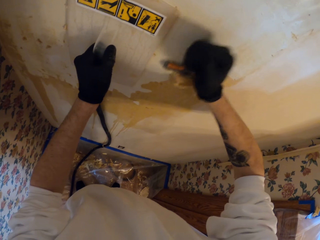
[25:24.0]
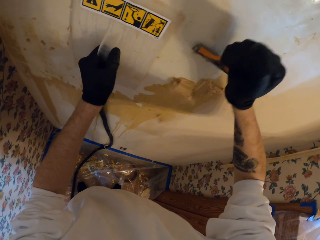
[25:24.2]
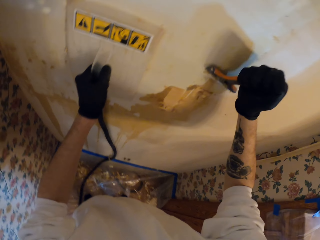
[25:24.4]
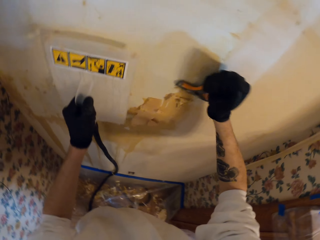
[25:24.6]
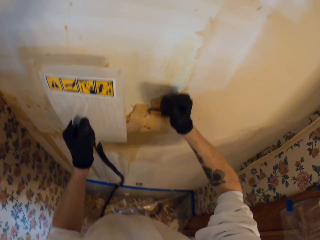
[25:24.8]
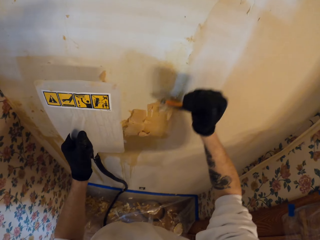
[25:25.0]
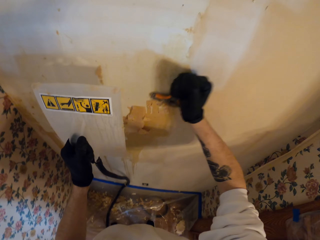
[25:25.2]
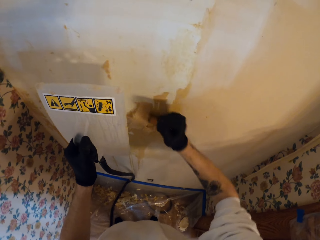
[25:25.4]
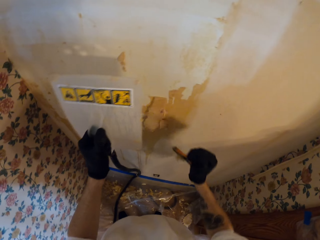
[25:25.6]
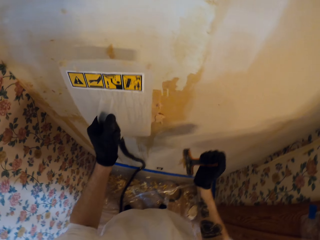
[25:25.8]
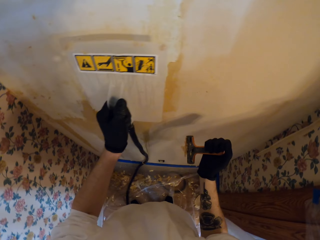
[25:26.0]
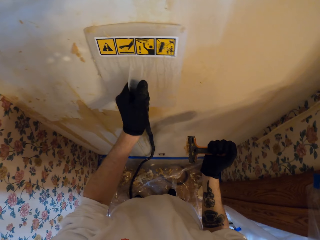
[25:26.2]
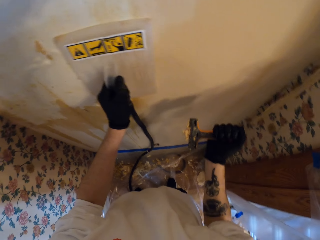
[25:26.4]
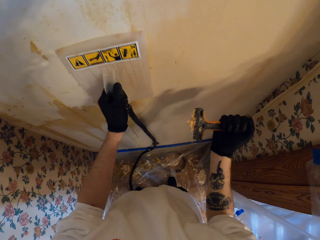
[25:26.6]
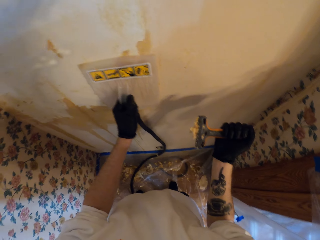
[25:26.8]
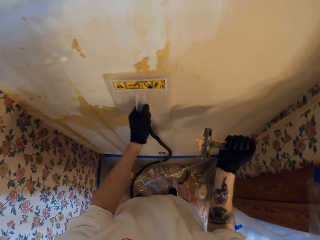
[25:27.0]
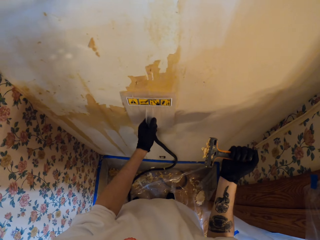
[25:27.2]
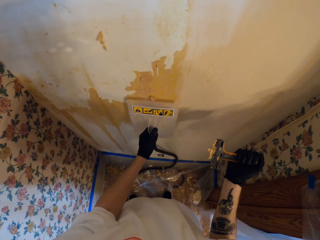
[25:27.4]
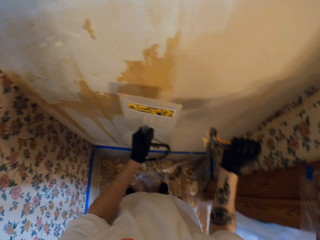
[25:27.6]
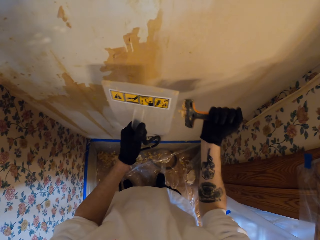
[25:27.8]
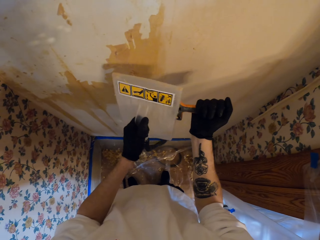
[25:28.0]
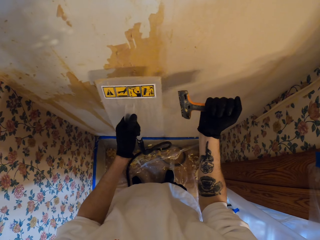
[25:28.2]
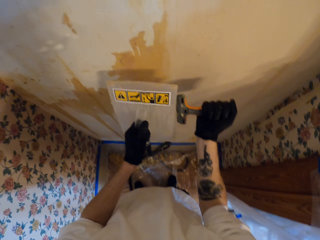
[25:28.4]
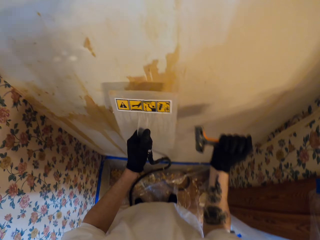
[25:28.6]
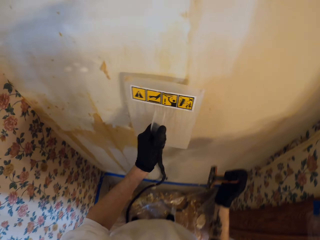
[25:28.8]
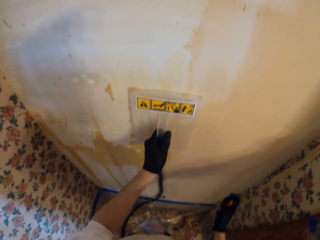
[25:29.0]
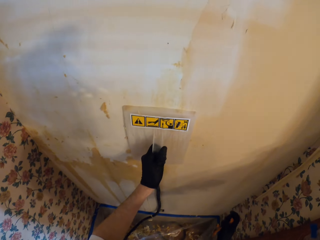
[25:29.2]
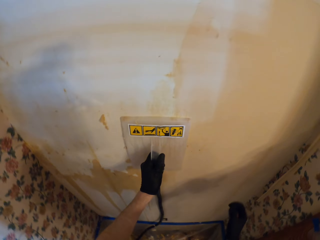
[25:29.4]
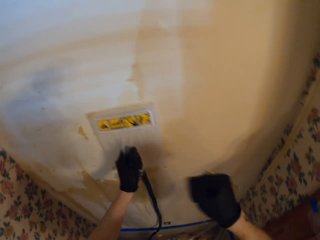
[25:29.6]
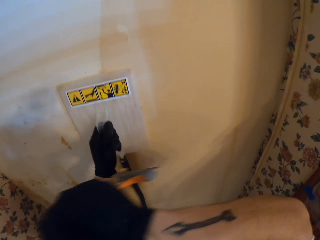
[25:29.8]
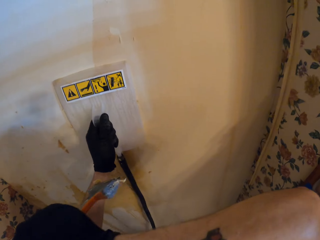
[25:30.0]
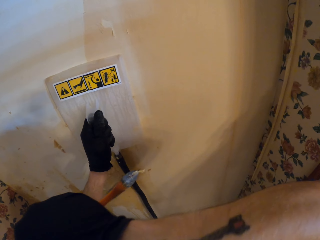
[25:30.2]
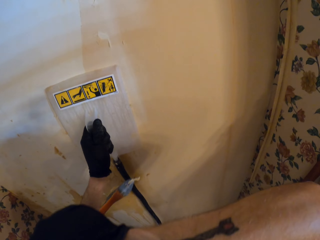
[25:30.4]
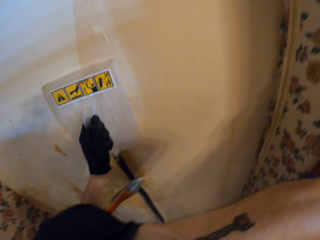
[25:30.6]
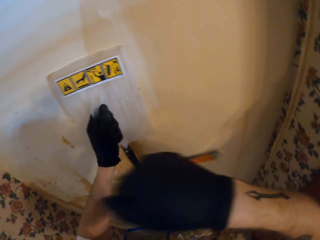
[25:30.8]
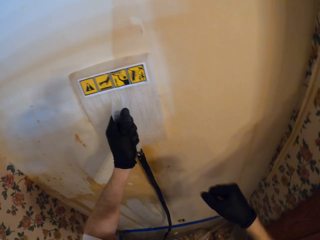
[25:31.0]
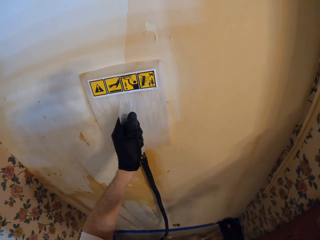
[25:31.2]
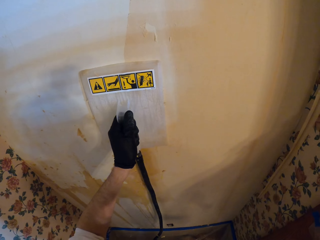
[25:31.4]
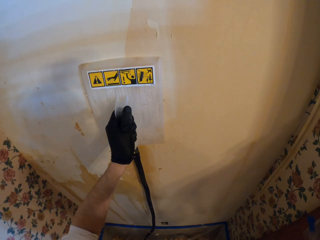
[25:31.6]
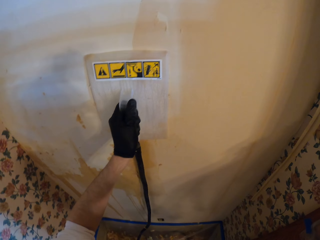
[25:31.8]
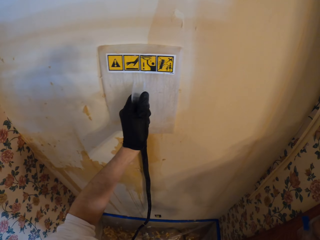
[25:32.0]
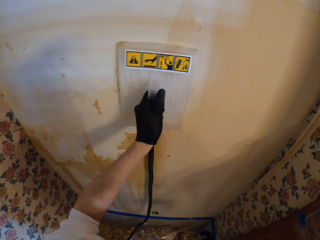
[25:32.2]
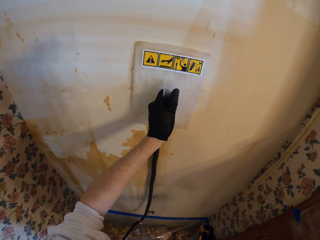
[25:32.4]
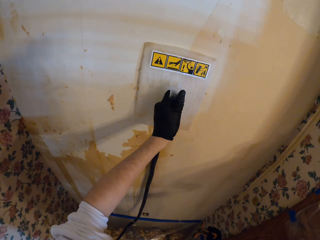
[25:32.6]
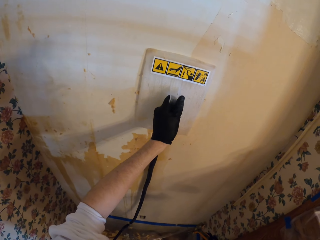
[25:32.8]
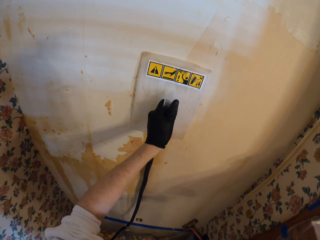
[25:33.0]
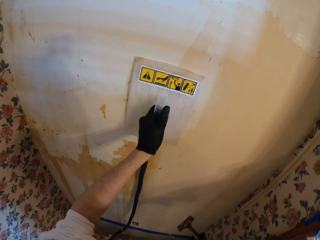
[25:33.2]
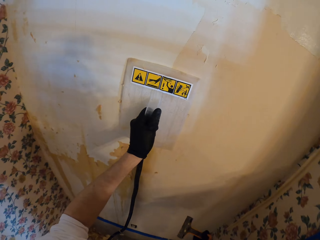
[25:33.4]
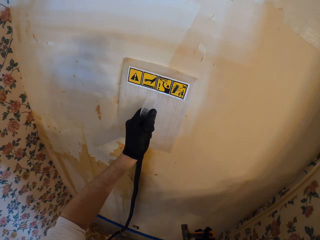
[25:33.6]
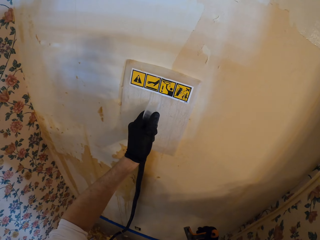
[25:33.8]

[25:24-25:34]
The camera wearer removes the float from the wall. They place the float on the wall. They move the float. They remove the float from the wall. They wipe the paint scraper by the float. They place the float on the wall. They adjust the float. They touch the face. They stare at the wall. They lower the hand.

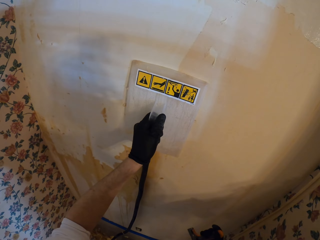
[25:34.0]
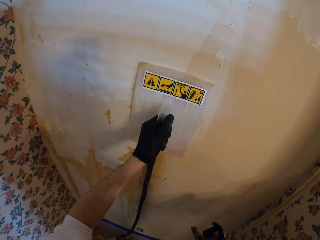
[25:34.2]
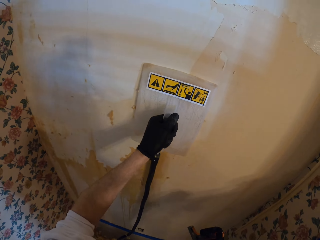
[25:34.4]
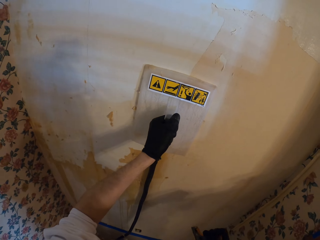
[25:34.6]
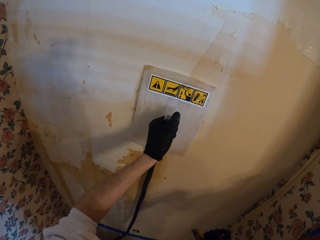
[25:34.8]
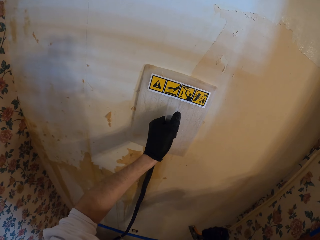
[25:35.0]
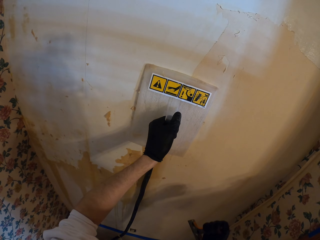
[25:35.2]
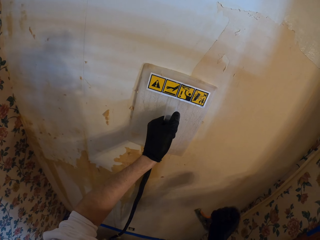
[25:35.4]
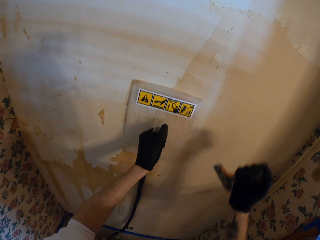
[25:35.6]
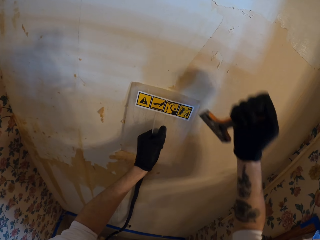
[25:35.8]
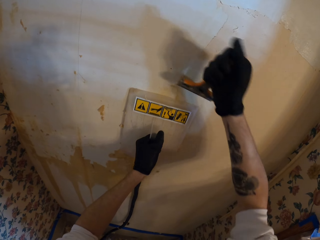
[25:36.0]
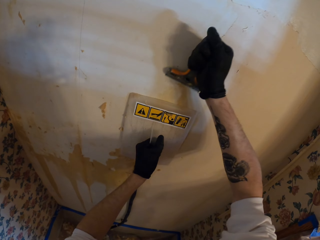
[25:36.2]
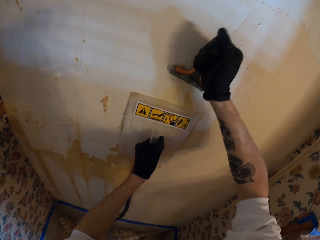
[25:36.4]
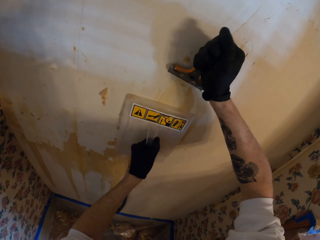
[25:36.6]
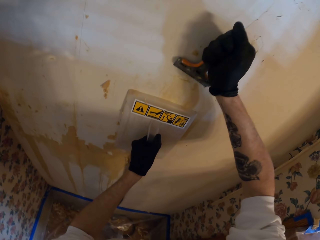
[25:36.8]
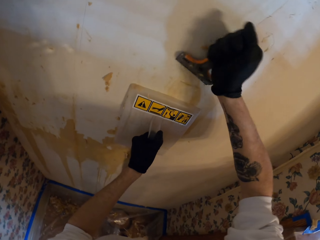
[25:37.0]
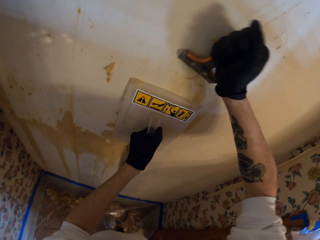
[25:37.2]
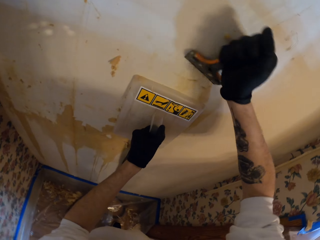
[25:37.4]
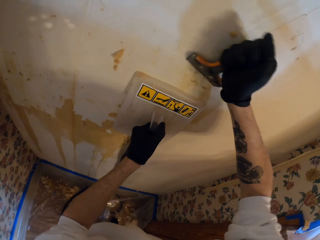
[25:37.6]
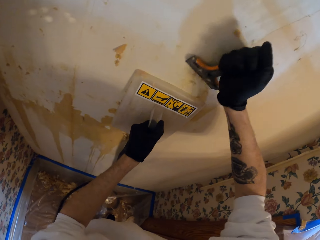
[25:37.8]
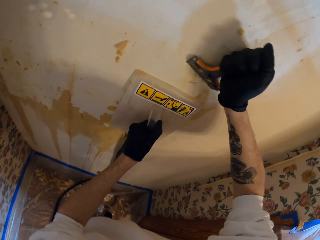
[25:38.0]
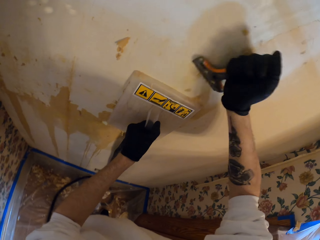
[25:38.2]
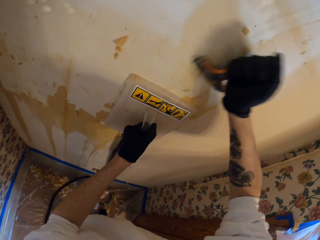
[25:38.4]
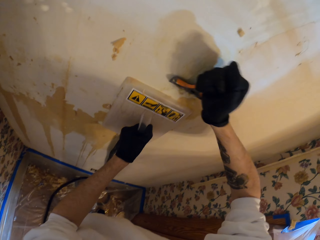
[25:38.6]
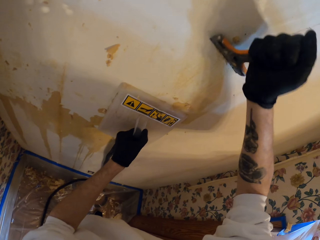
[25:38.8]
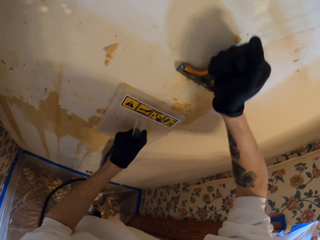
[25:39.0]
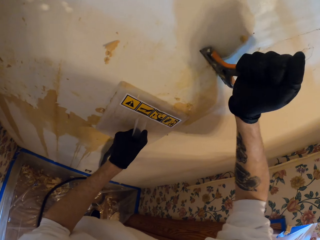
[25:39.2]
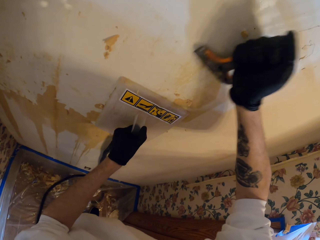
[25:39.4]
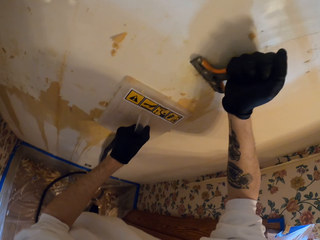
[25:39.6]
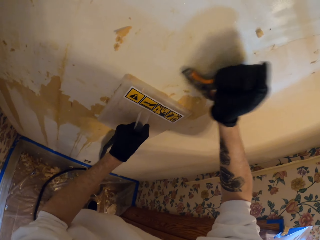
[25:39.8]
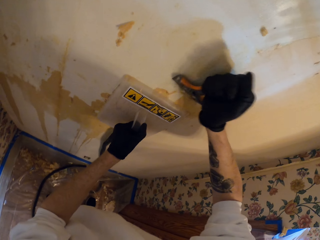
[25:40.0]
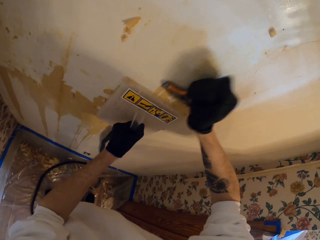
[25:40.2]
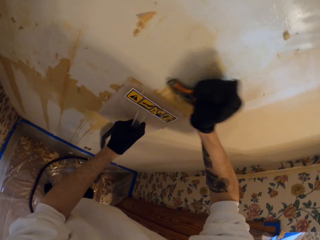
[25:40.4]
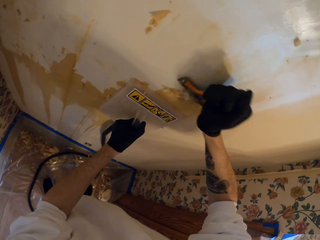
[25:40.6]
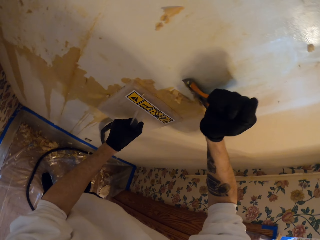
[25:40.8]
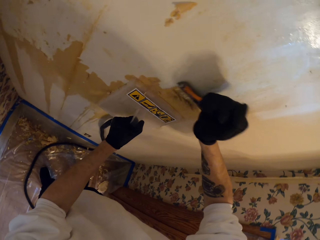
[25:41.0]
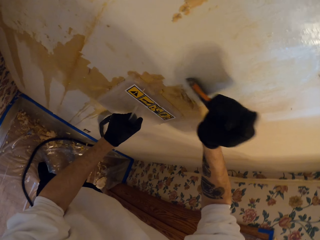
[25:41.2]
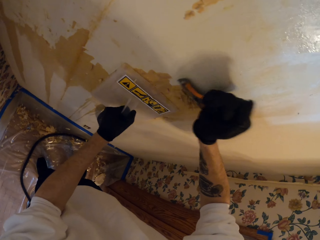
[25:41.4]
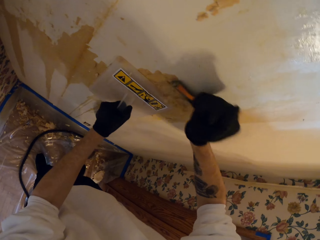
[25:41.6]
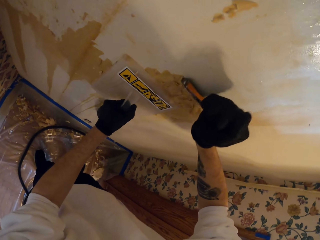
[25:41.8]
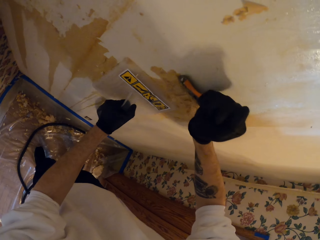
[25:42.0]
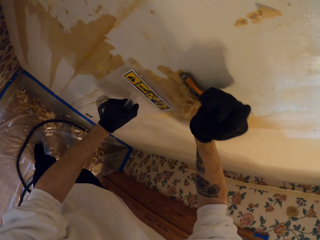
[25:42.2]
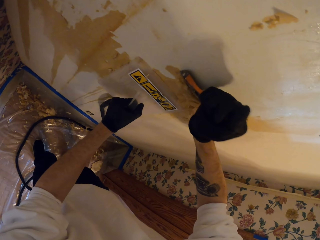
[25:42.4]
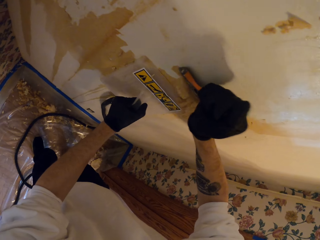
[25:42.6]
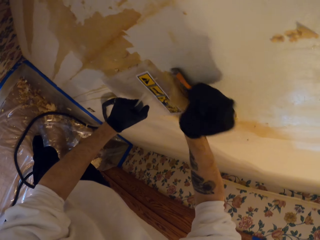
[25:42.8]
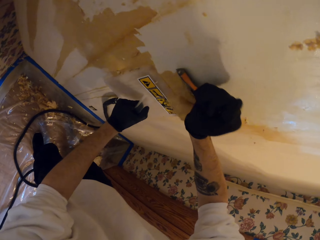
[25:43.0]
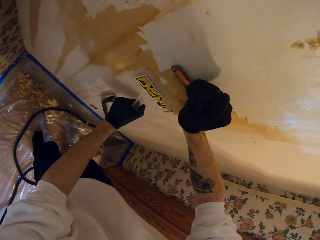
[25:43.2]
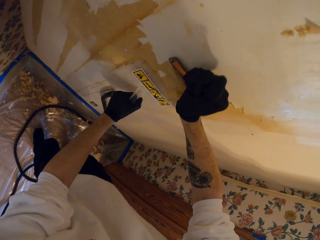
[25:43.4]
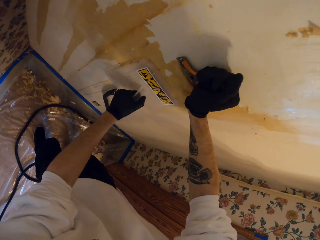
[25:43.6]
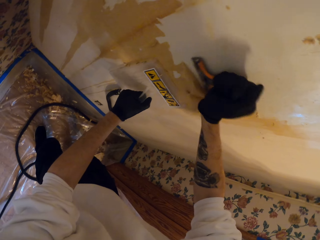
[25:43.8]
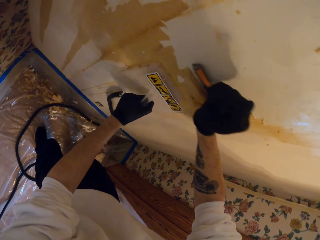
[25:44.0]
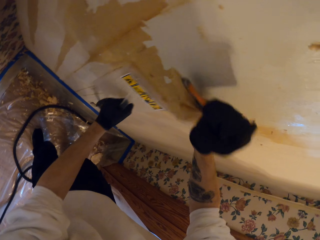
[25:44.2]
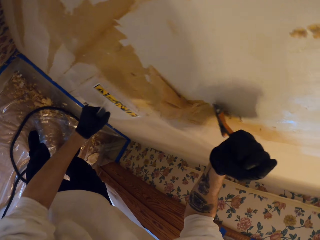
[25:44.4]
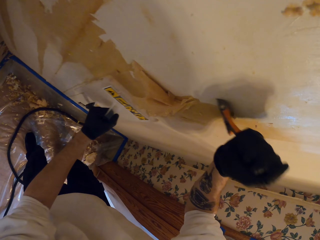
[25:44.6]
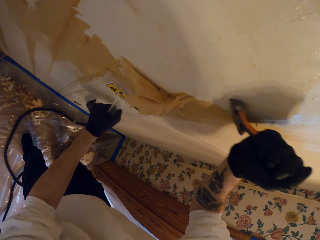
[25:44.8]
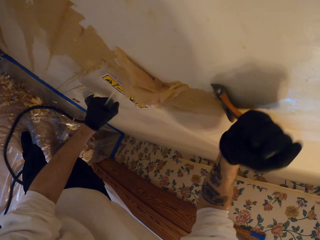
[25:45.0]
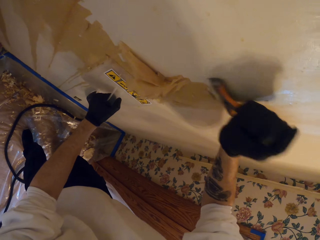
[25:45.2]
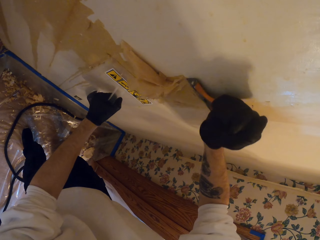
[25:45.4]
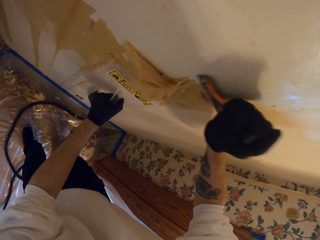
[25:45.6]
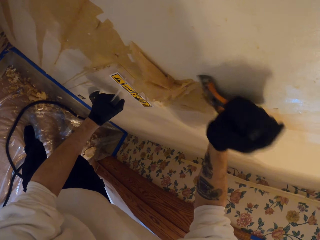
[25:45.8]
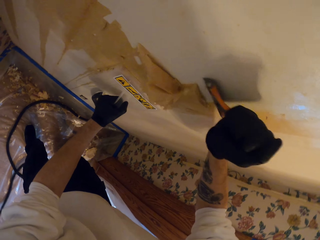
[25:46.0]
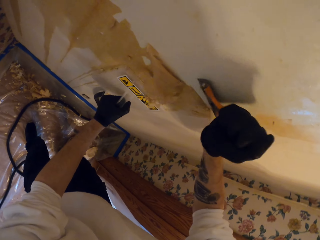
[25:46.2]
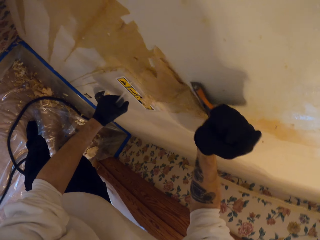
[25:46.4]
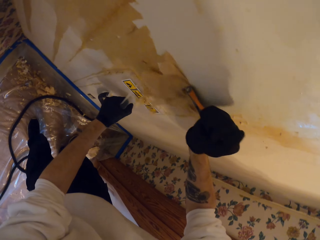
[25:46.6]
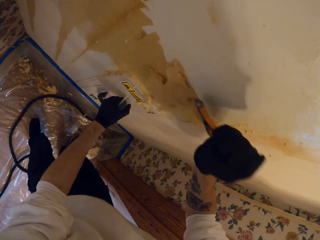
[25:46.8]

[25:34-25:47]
The camera wearer moves the float. They scrape the wallpaper off. They adjust the float. They scrape the wall. They adjust the float. They scrape the wall. They adjust the float. They scrape the wall. They adjust the float. They scrape the wall. They move the float. They scrape the wall.
